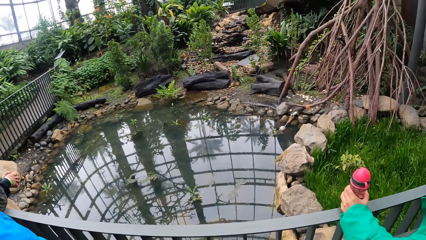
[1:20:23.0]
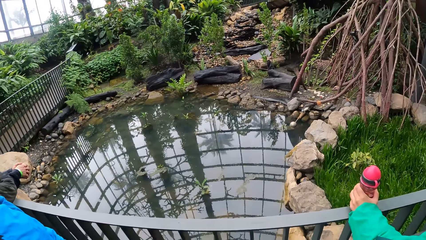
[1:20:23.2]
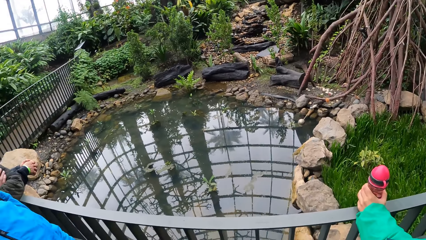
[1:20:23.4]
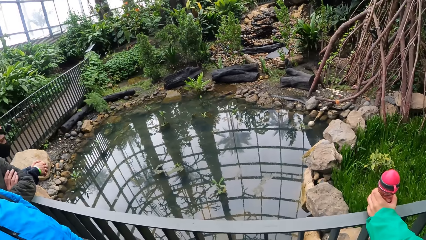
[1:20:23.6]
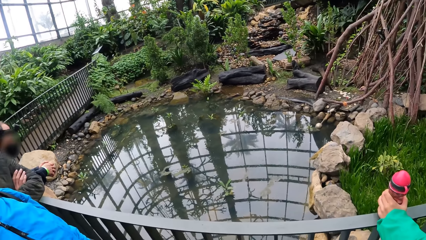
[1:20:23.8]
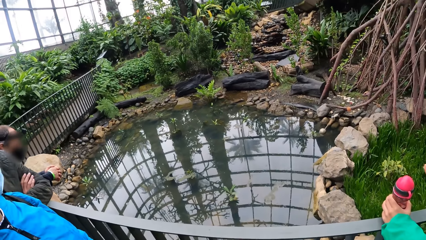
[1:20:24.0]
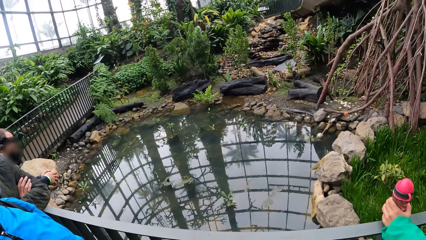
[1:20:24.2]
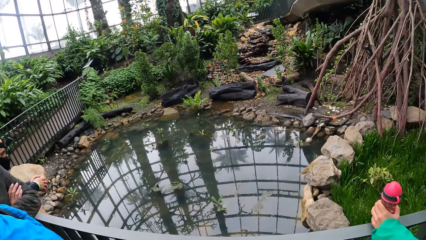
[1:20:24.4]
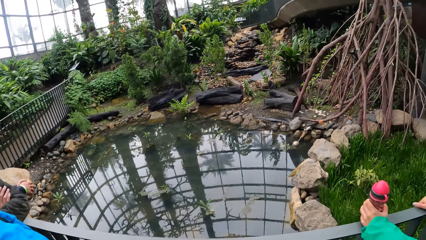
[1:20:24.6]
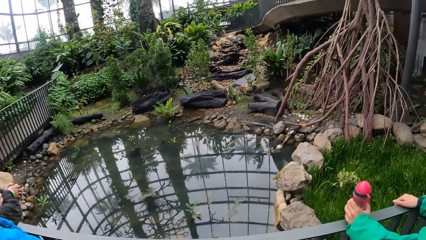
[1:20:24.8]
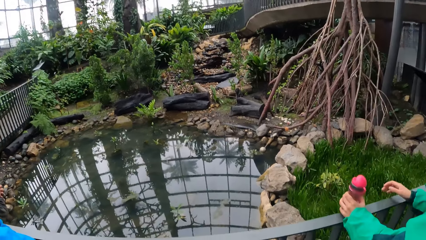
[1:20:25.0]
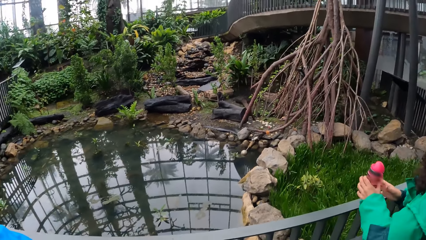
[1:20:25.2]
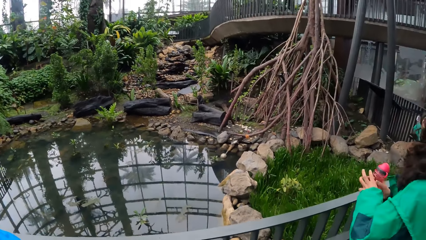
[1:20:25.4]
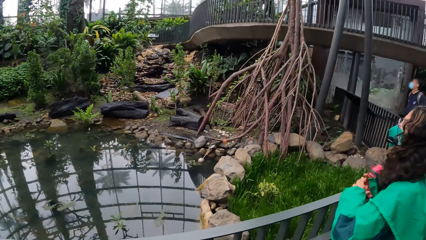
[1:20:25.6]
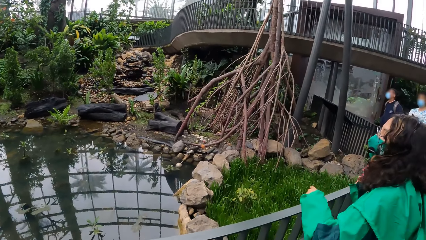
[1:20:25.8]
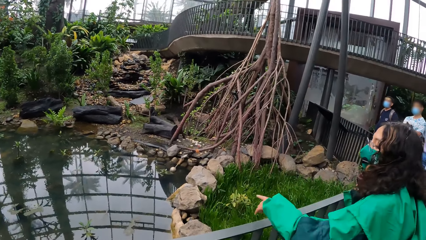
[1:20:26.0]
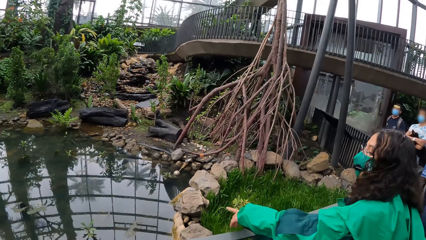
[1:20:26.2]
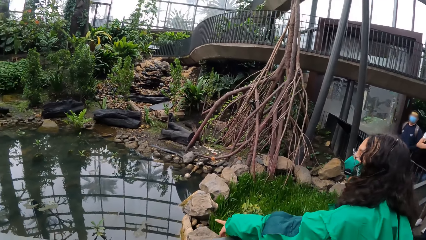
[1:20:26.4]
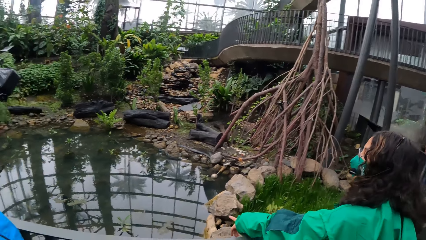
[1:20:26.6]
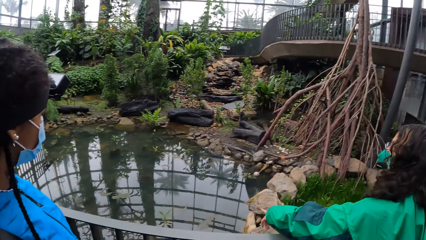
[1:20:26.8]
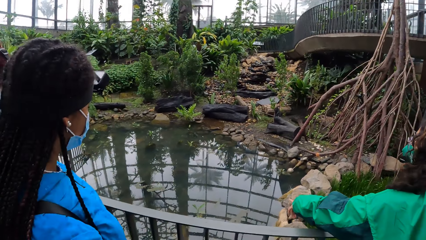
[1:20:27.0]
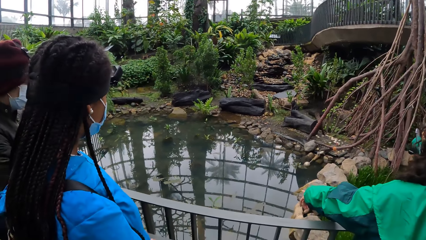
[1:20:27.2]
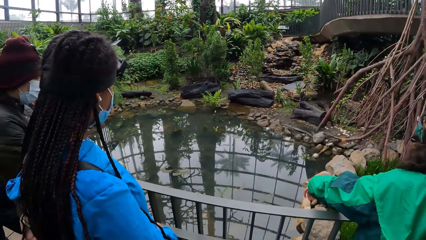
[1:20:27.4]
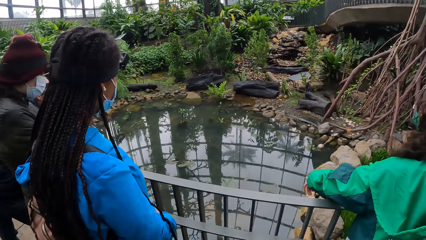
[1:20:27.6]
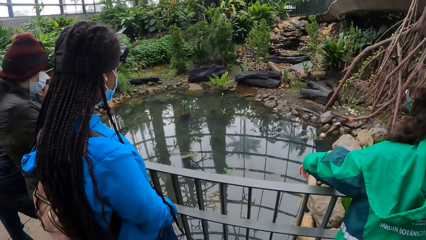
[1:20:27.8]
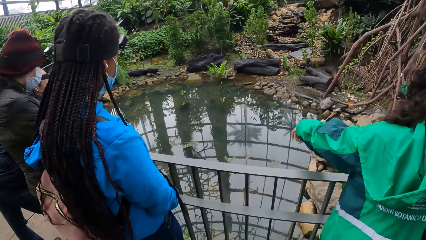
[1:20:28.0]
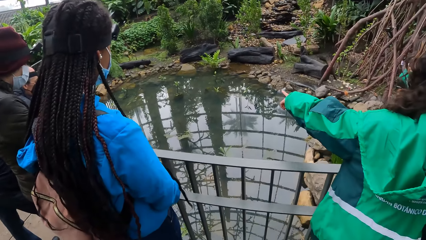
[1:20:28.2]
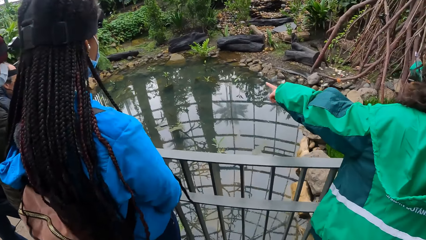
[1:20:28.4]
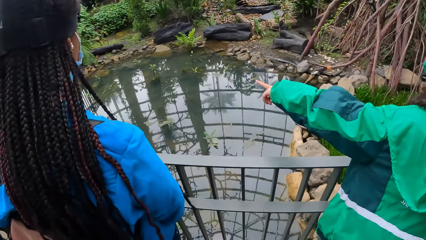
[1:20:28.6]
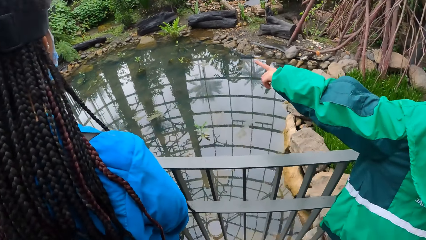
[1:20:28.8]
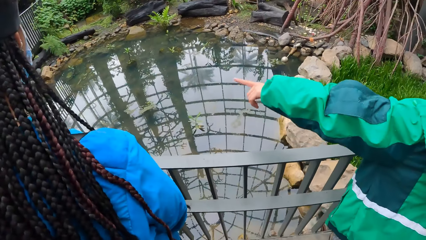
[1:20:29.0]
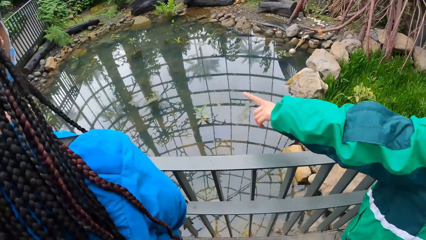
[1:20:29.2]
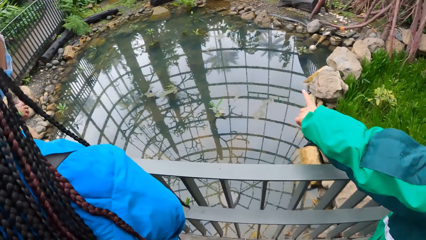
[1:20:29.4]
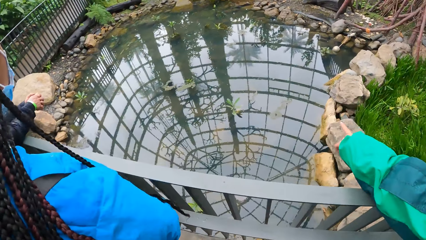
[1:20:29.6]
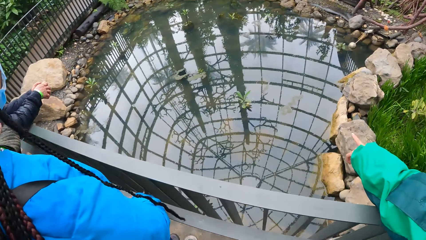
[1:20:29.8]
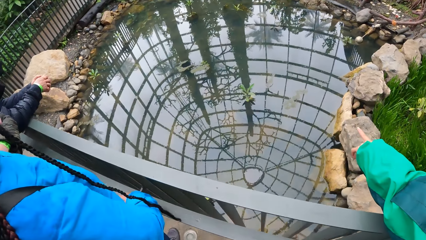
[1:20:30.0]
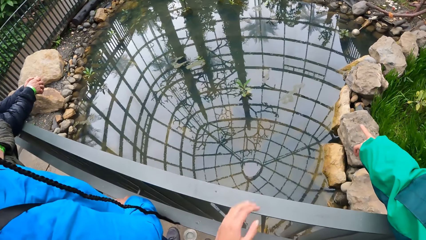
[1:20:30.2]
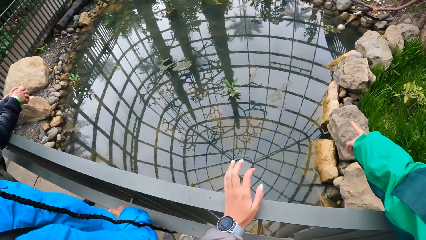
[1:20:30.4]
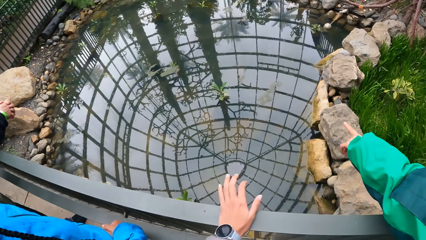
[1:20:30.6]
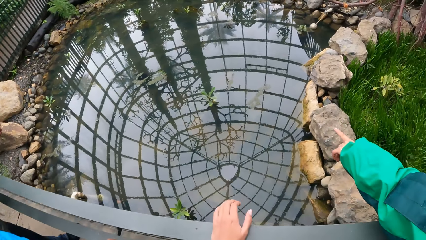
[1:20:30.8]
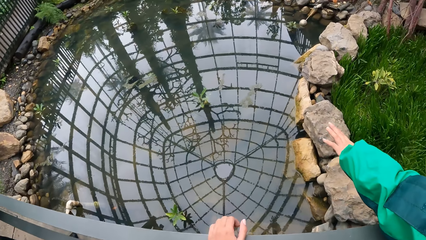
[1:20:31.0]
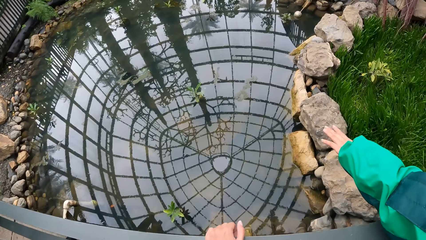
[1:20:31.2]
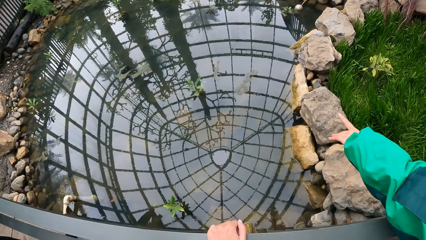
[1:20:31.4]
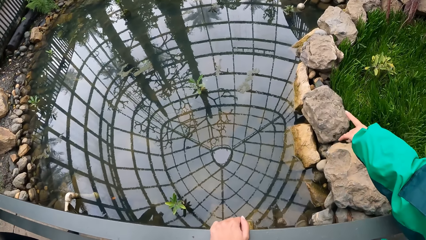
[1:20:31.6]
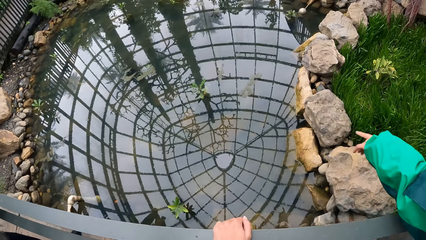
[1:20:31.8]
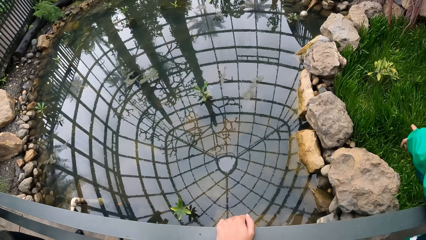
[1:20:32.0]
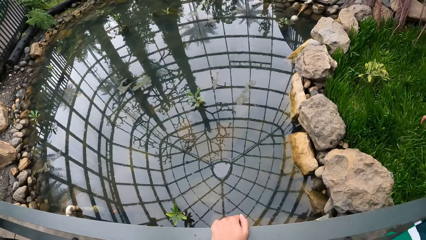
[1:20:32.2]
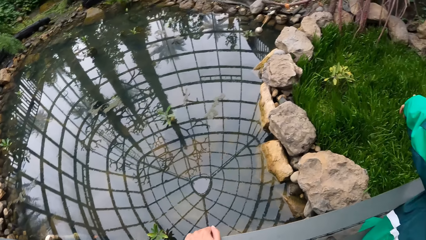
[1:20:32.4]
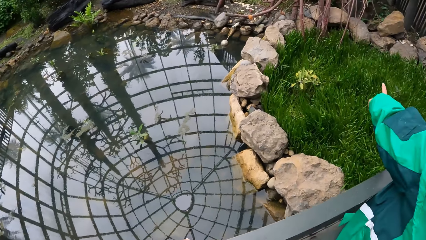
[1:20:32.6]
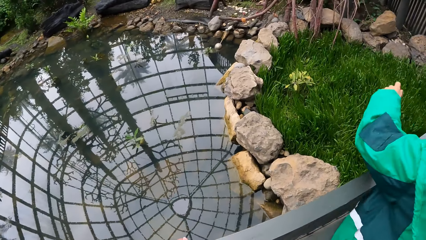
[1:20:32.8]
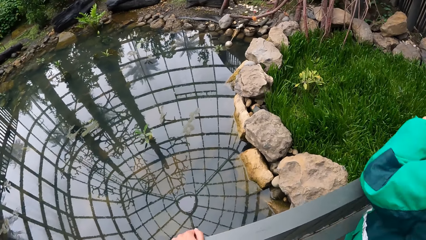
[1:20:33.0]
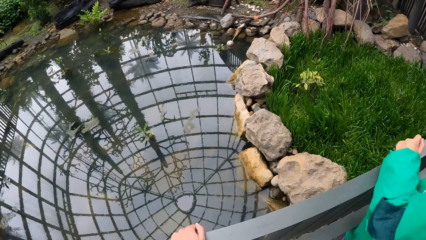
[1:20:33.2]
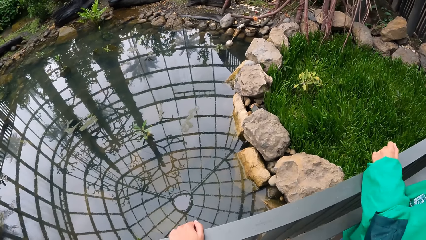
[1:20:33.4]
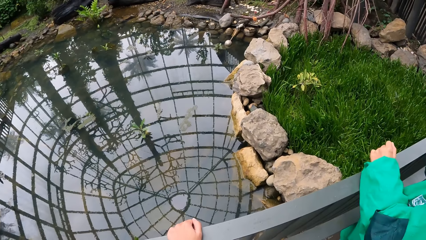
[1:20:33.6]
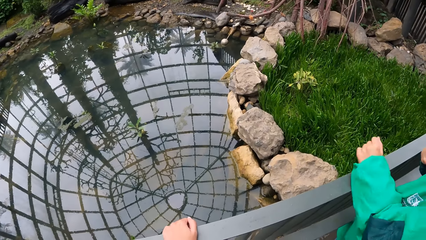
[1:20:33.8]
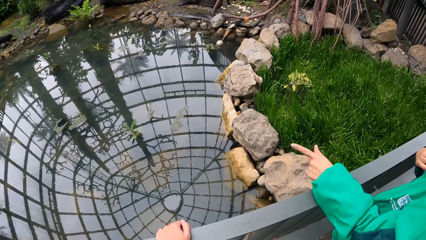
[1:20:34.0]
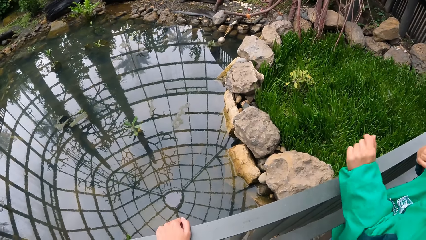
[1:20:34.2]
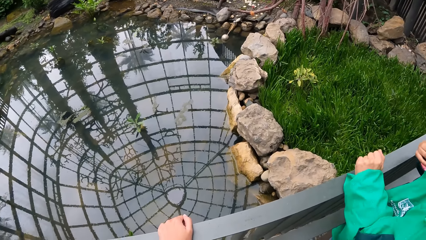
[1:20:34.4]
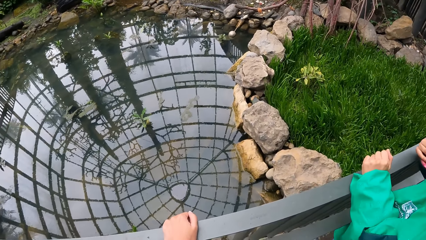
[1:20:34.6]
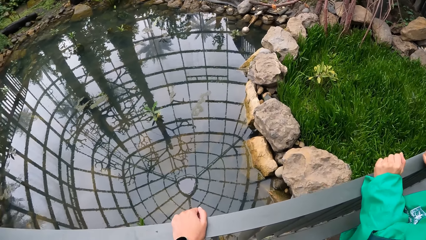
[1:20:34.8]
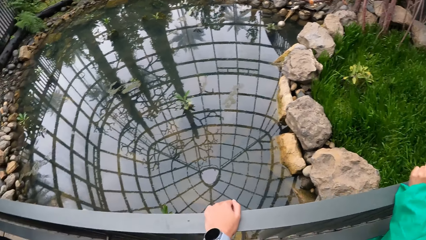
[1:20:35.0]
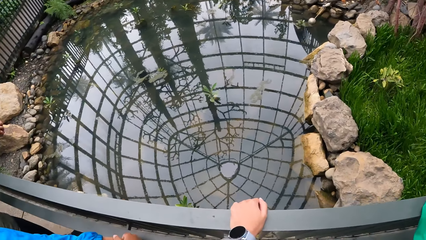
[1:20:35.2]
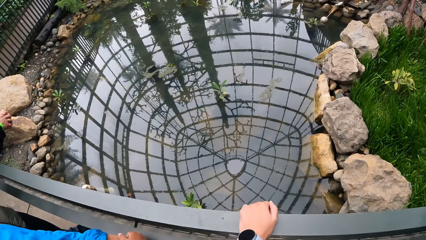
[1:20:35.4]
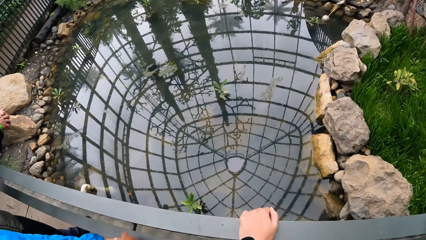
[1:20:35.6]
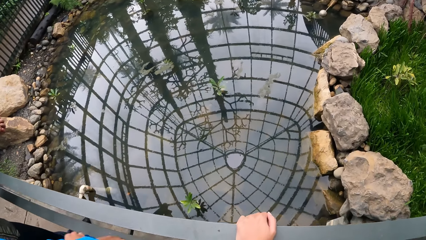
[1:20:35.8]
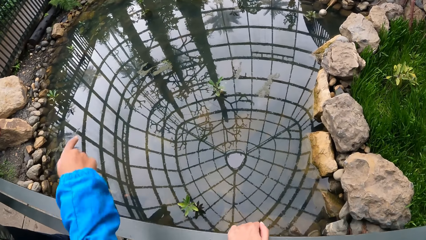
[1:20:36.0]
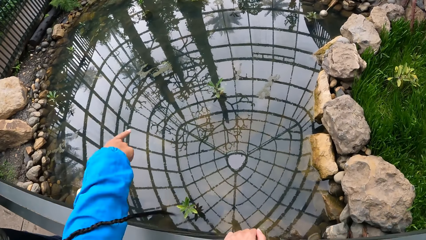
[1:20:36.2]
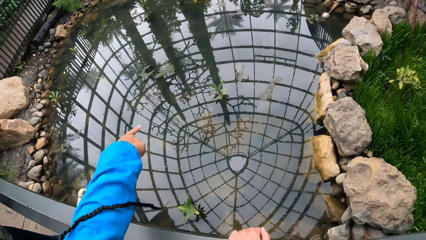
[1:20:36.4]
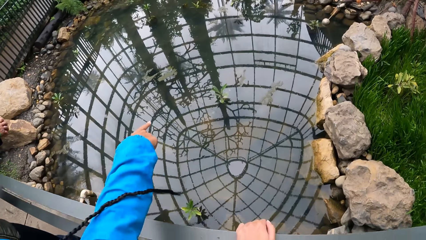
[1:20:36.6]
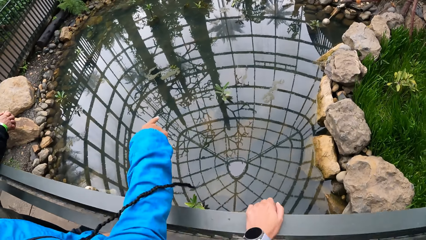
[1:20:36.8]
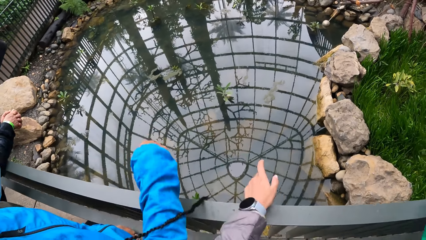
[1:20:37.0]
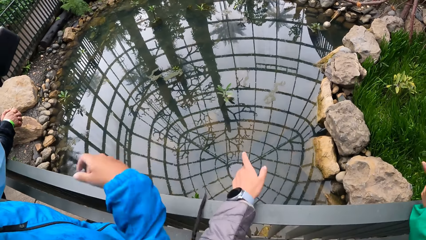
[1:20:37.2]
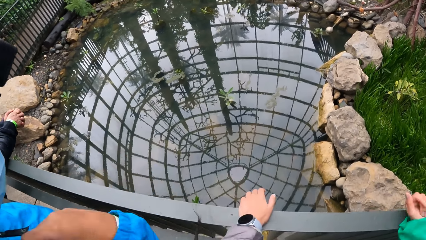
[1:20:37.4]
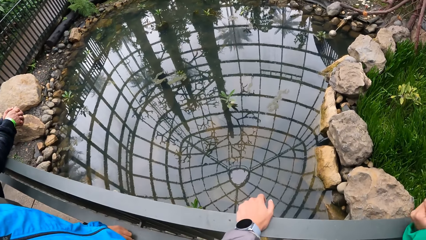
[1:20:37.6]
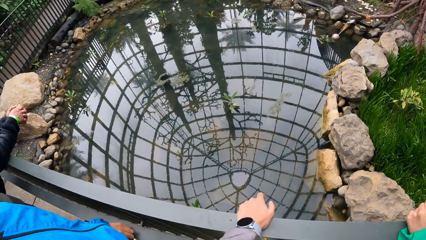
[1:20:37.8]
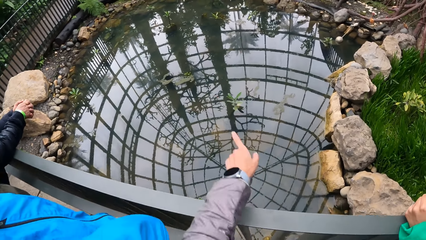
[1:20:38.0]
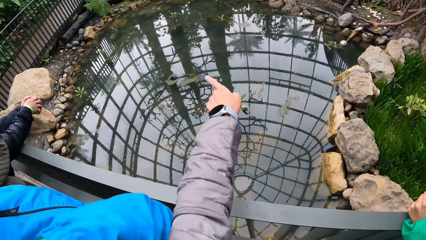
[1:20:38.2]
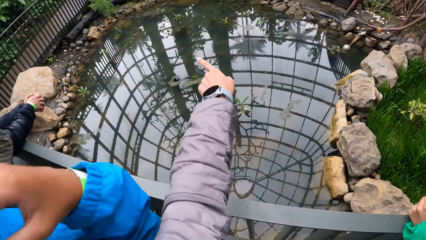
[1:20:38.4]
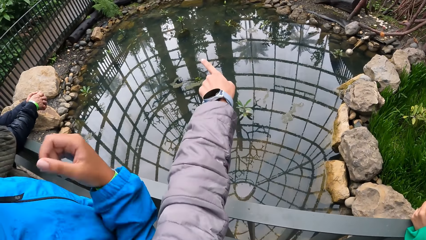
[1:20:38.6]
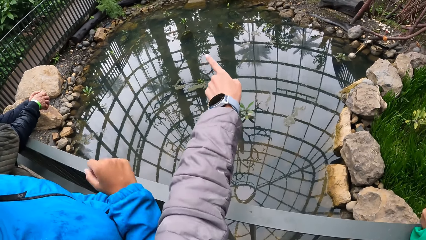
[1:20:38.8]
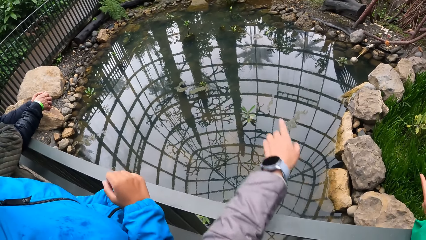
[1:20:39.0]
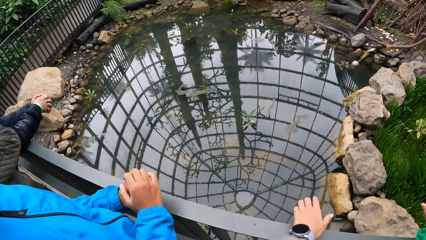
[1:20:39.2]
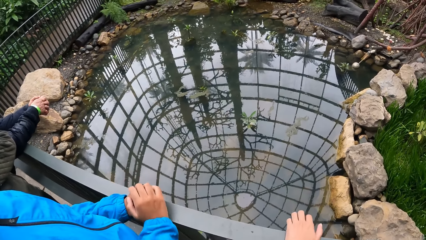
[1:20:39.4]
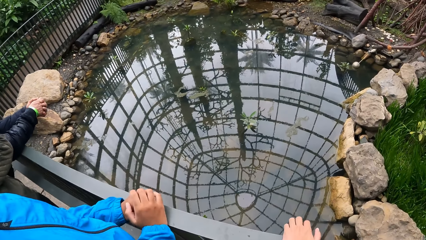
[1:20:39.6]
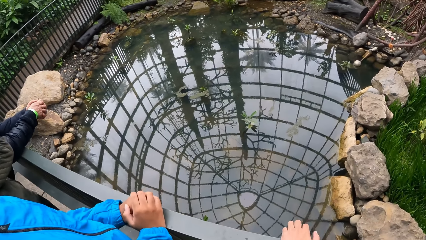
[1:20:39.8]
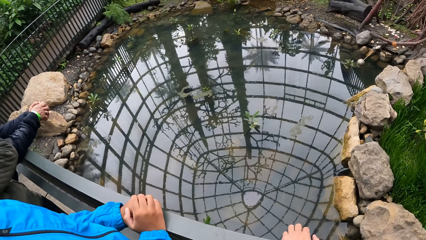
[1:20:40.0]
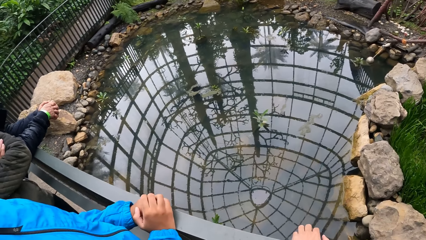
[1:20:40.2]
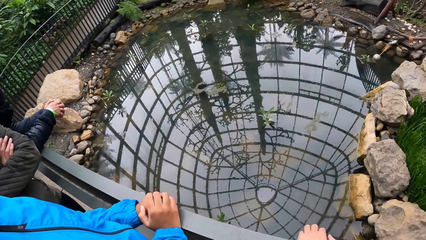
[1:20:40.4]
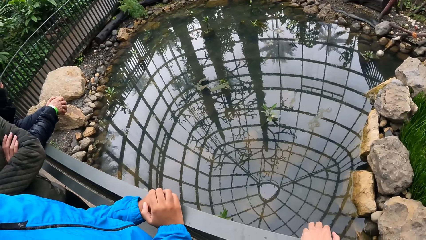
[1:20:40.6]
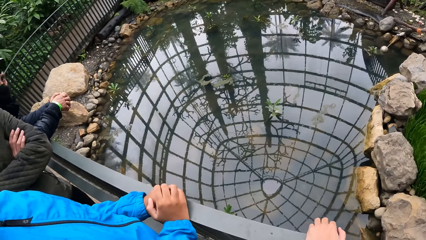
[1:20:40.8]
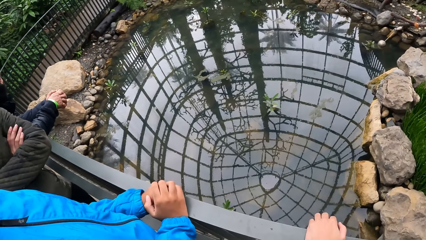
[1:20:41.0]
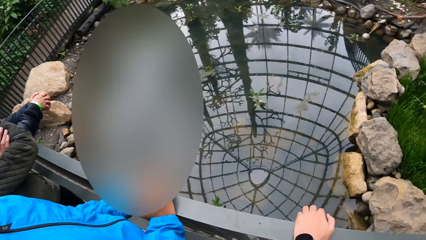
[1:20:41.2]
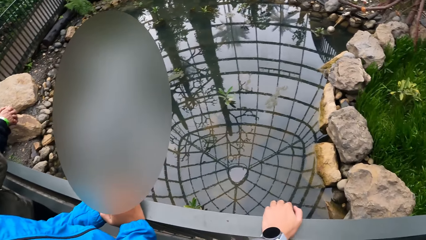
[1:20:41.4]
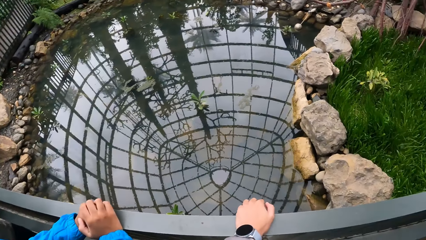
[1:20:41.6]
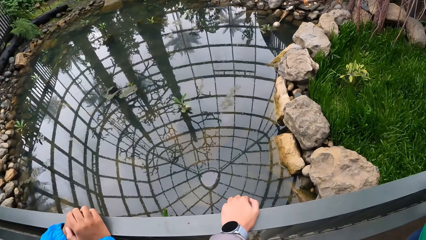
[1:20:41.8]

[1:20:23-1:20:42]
The woman places her right hand on the iron railing. The woman removes both hands from the iron railing. The woman transfers the bottle from her left hand to her right hand. The camera wearer places her left hand on the iron railing. She points at the water. She points at the water again. She removes her left hand from the iron railing. Another woman places both hands on the iron railing. The camera wearer places her left hand on the iron railing.
